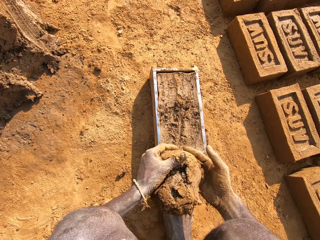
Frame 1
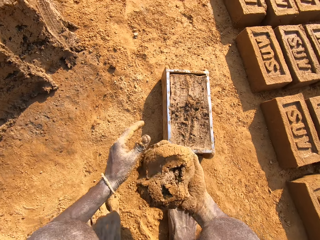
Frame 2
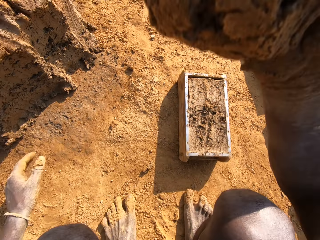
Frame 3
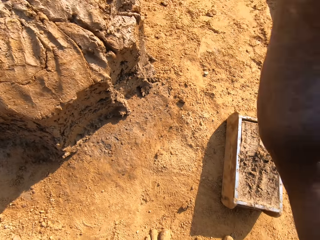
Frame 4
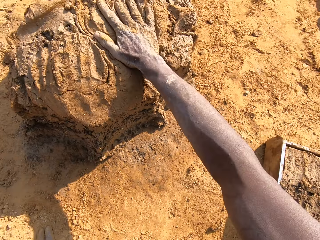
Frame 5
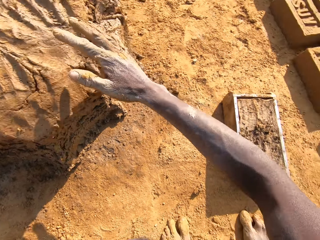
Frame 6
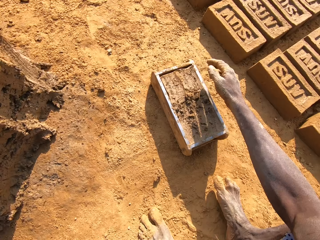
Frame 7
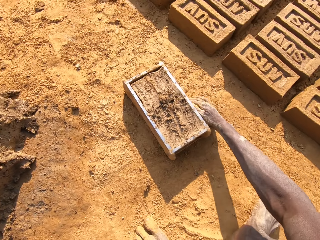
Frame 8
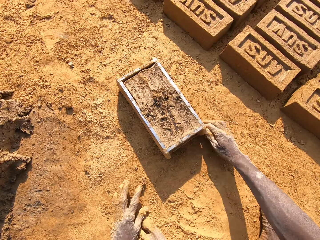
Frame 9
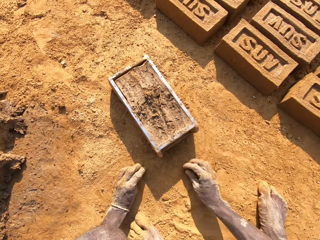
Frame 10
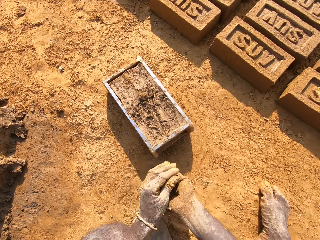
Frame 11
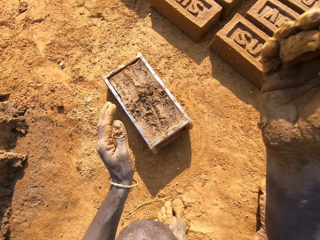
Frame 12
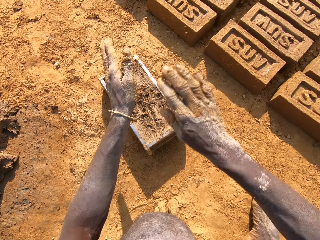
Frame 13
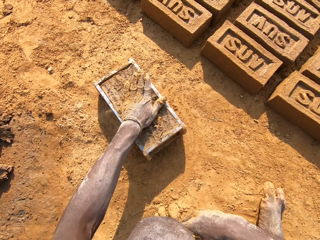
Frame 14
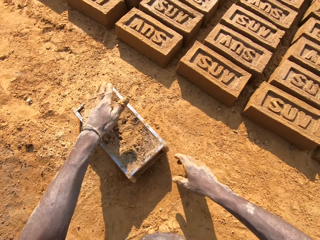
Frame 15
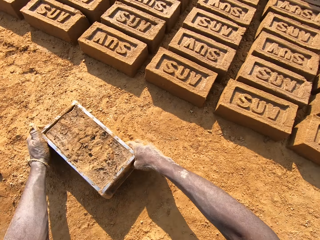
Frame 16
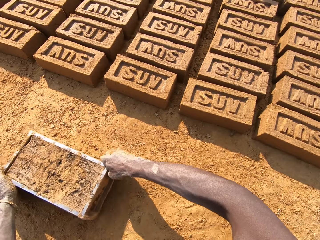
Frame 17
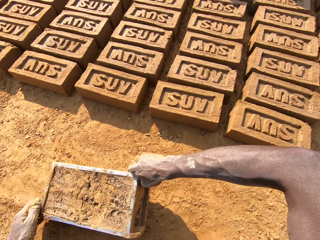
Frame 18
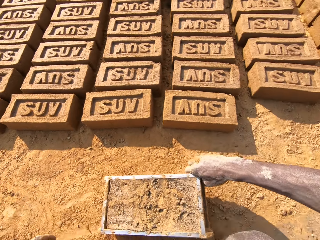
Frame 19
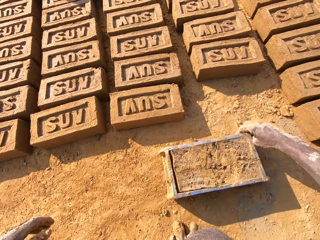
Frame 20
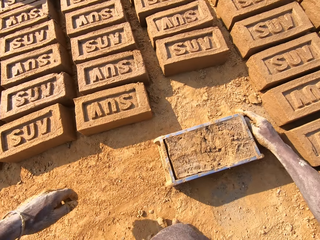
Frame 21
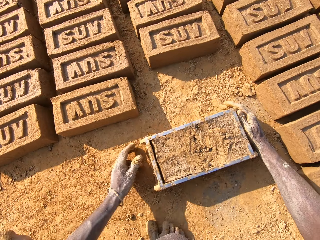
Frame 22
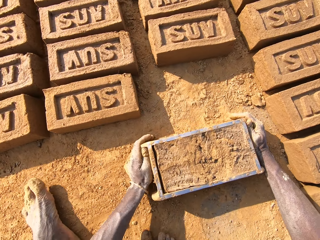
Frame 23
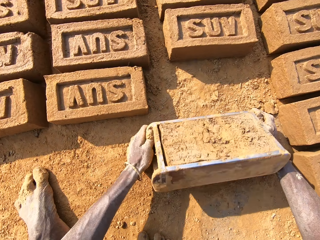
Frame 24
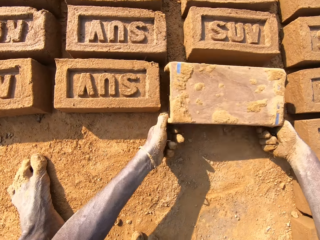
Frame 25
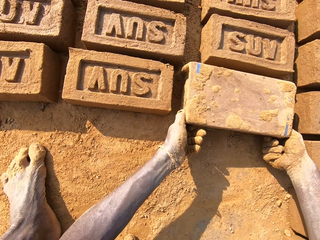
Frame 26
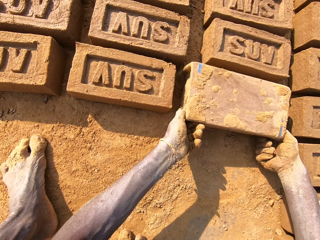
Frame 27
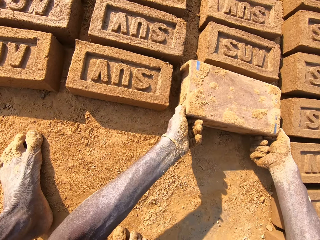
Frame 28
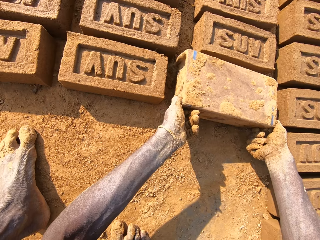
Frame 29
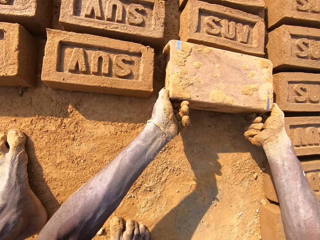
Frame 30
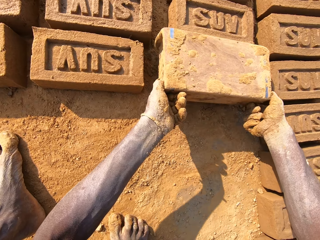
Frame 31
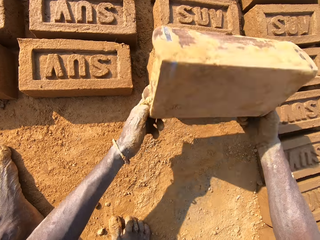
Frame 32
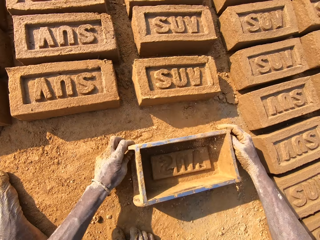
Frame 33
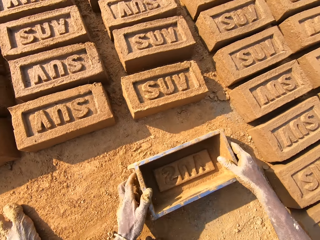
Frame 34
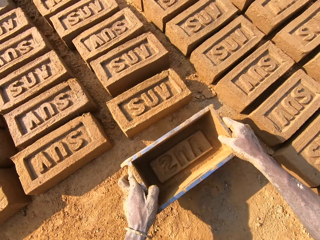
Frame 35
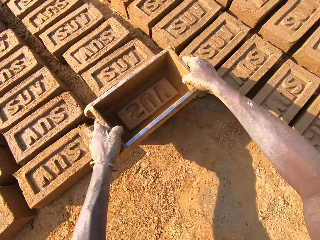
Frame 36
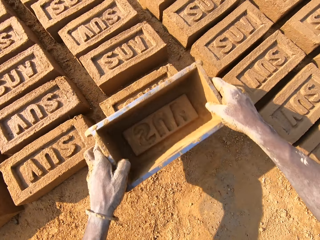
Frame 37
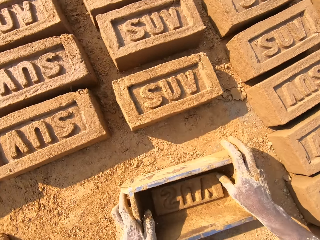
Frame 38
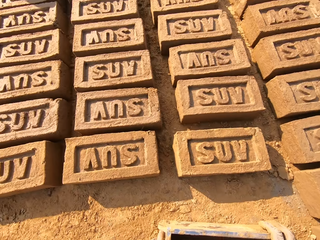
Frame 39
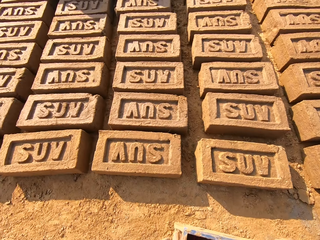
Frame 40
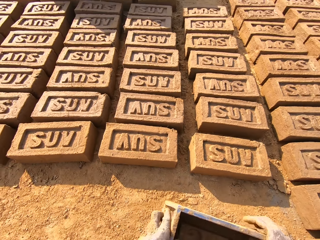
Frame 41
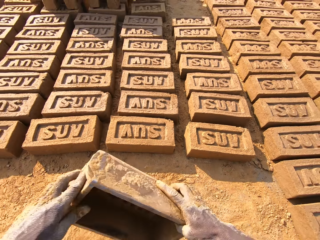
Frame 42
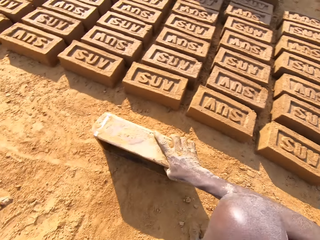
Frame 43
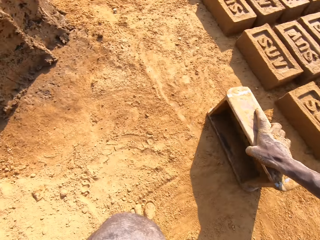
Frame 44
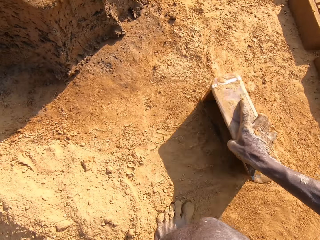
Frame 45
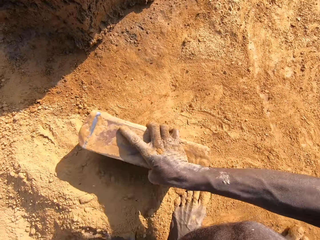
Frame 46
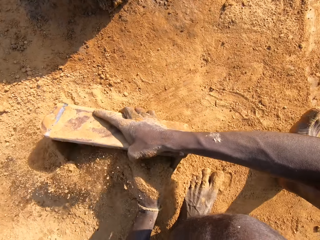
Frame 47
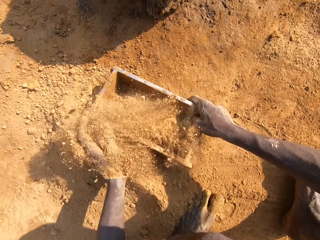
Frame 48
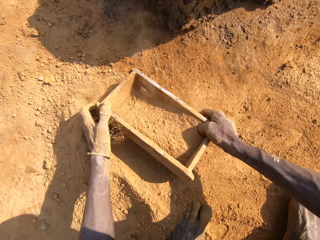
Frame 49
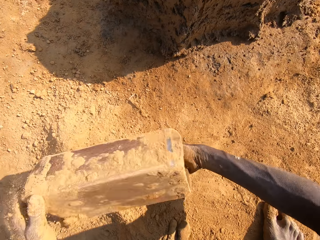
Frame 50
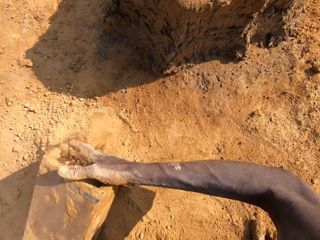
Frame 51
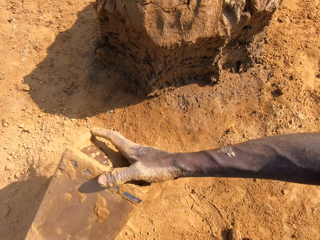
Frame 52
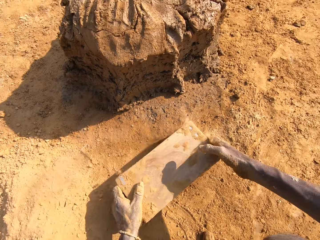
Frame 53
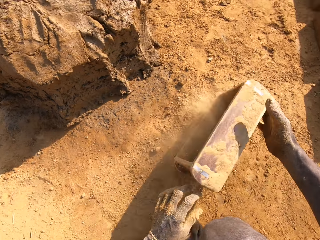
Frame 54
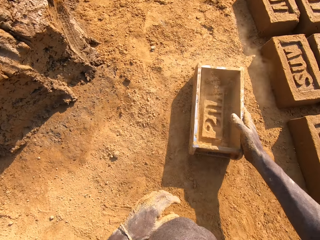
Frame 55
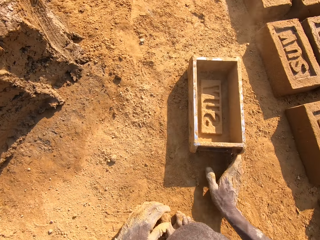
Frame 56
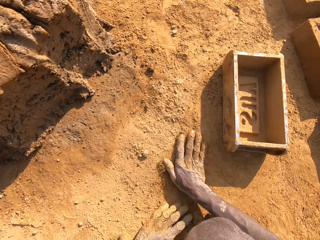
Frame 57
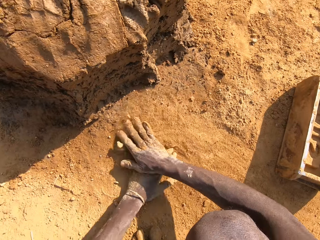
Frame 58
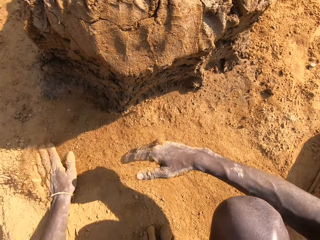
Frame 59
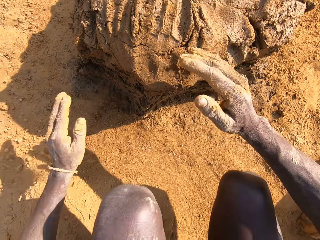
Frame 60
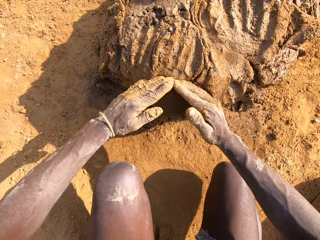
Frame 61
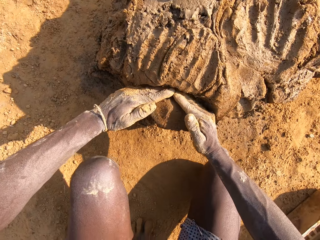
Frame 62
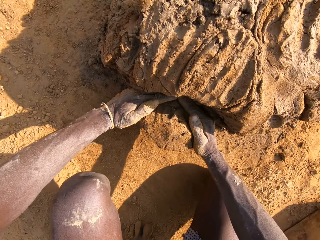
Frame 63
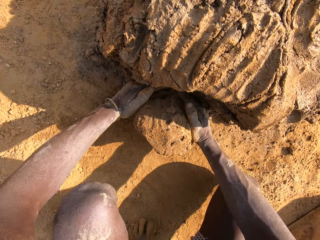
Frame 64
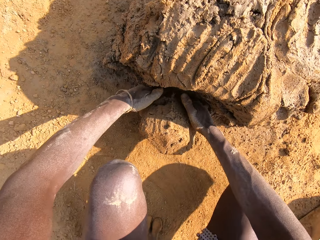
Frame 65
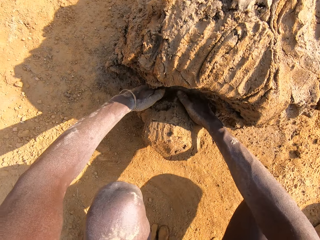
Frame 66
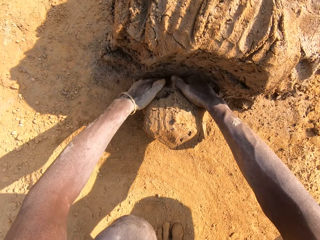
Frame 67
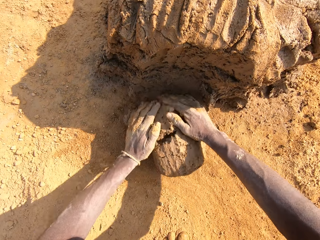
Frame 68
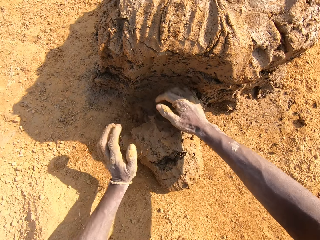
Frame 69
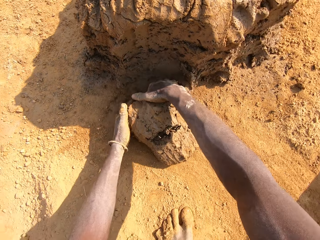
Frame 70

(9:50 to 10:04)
The camera wearer removes a piece of mud from something. They put clay on the heap of clay. They put the mud on the ground. They collect clay on the ground. They put the clay in the brick mold. They pick up the brick mold on the ground. They put a brick on the ground. They remove the mud from something. They align the brick on the ground. They put sand in the brick mold. They collect soil from the ground with something. They pour the soil on the ground. They put something on the ground. They wipe sand on the ground. They cut a piece of mud.

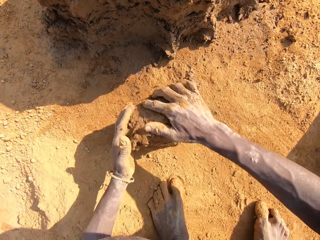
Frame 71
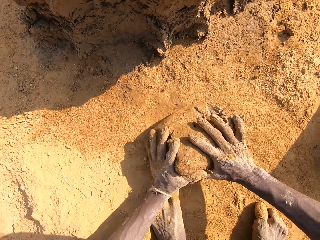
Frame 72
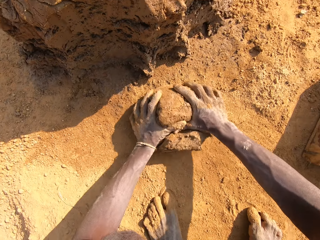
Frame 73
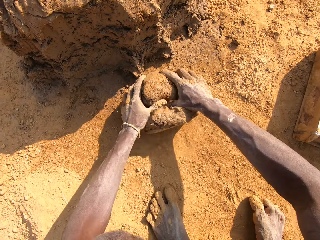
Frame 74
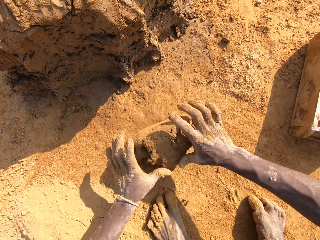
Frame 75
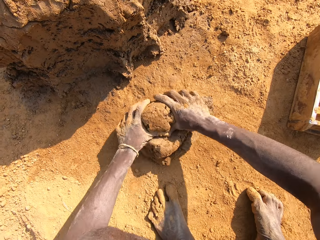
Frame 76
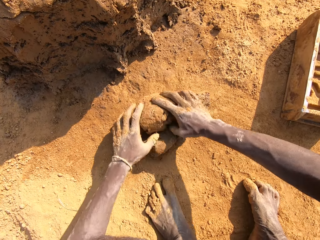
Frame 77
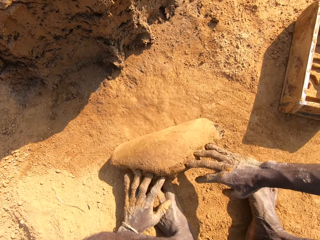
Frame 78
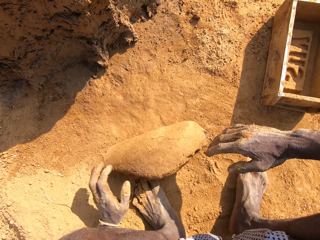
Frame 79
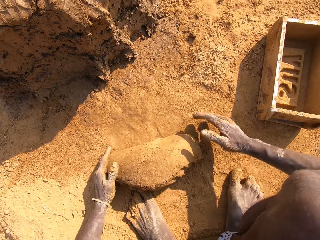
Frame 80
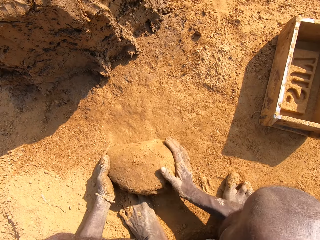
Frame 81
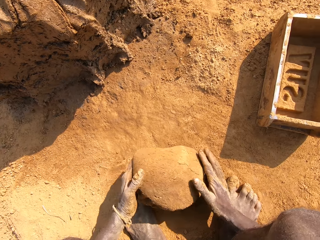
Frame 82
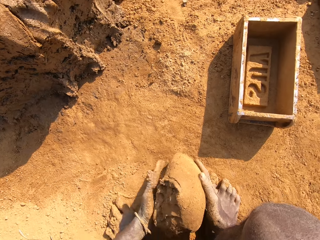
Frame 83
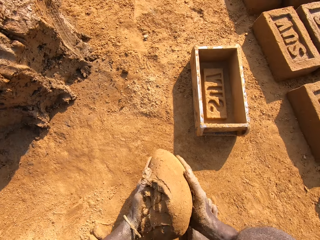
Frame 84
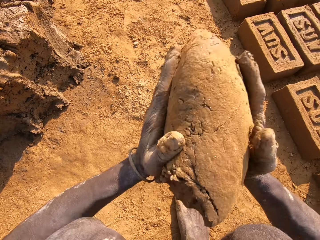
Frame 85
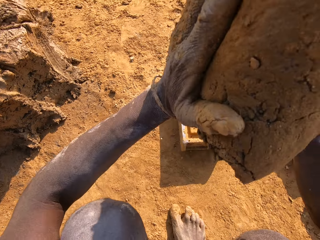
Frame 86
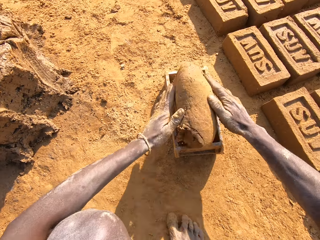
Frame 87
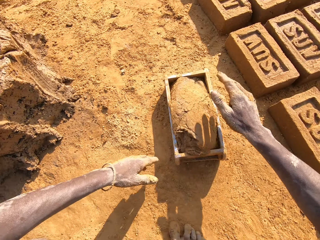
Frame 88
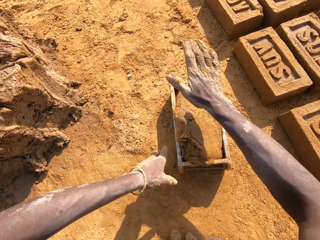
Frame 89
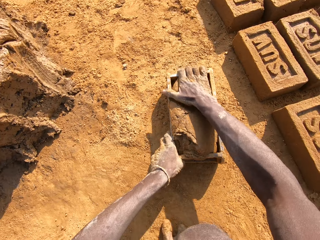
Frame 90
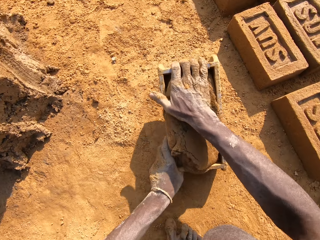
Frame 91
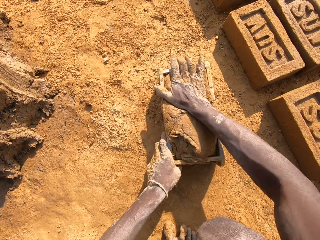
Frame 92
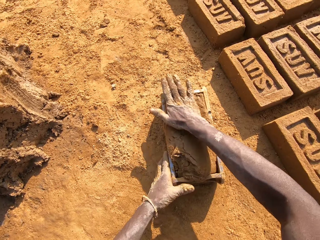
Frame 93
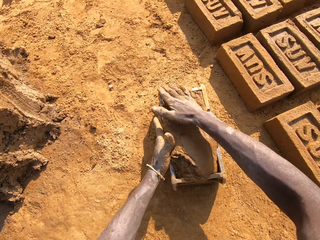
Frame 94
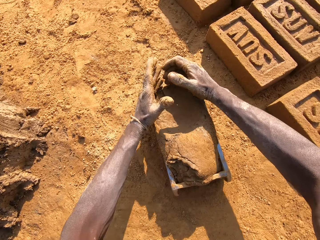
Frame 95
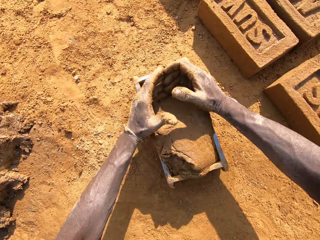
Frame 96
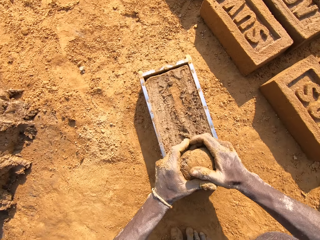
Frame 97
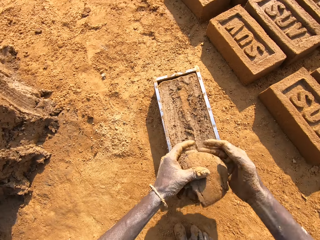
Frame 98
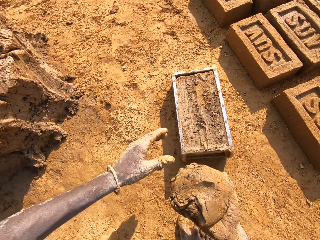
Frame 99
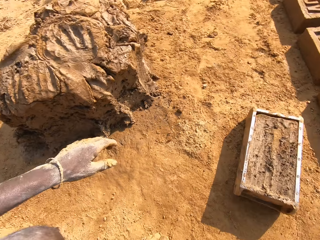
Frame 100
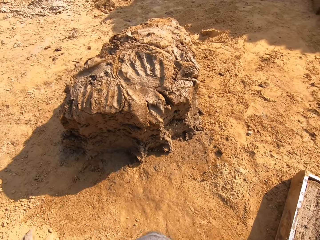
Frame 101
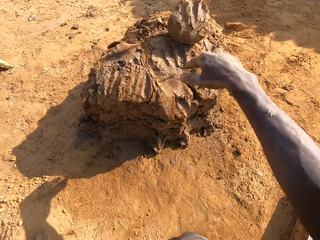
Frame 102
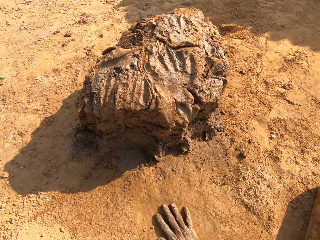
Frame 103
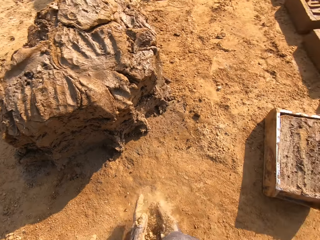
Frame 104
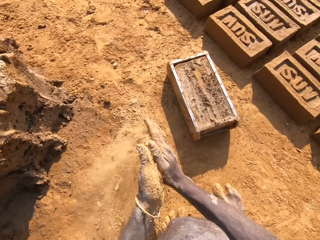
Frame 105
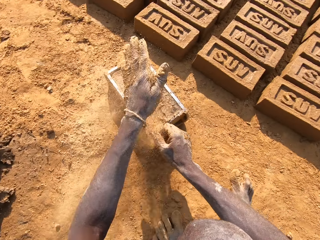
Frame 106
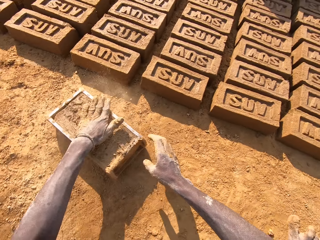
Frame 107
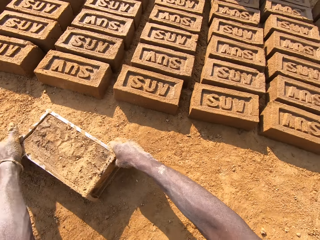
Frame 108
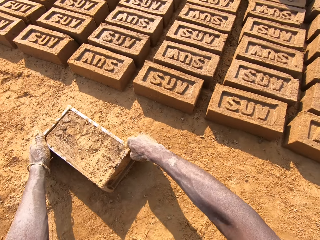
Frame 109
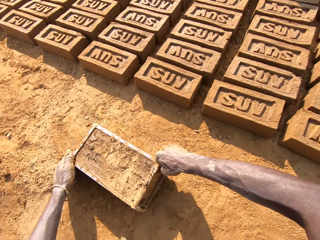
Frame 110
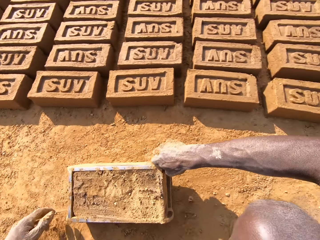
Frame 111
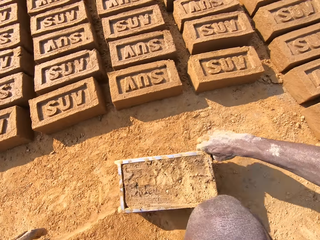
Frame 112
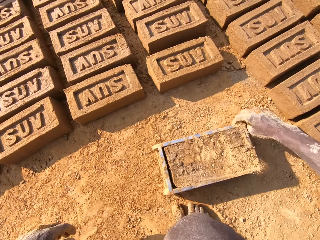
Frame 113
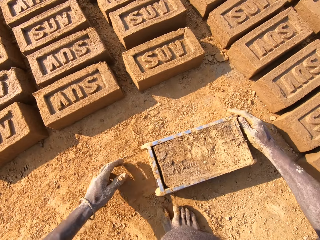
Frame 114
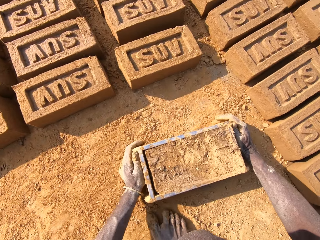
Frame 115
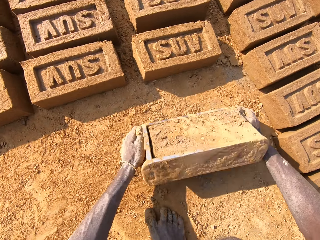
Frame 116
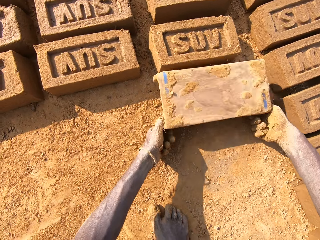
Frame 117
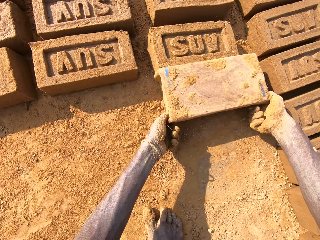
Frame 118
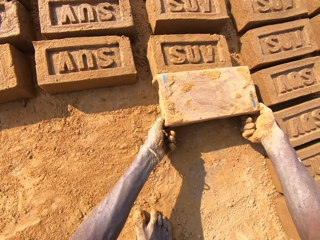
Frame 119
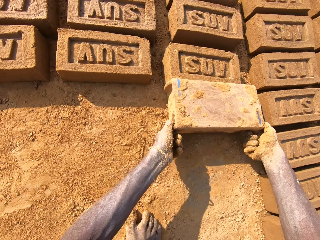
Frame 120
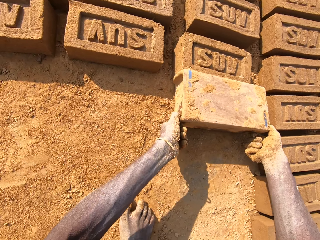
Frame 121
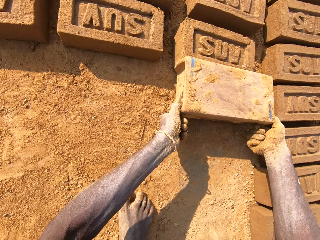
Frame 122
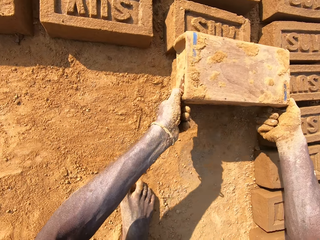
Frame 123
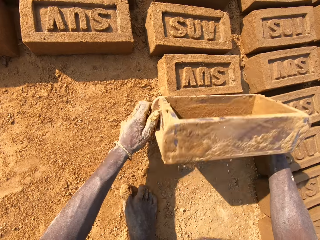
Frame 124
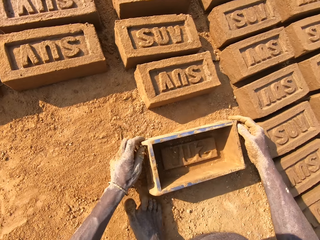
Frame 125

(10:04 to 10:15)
The camera wearer rolls the mud on the ground. They mold clay on the ground. They put the clay in the brick mold. They cut clay. They remove a piece of mud from something. They put clay on the heap of clay. They put the mud on the ground. They pick up the brick mold on the ground. They put a brick on the ground. They remove the mud from something.
